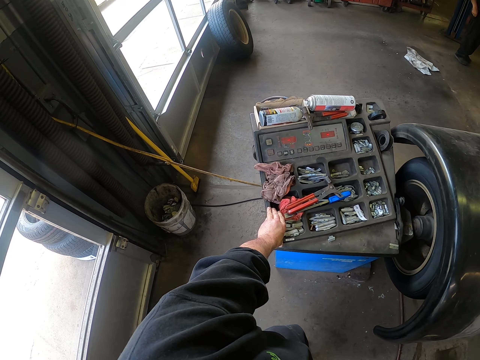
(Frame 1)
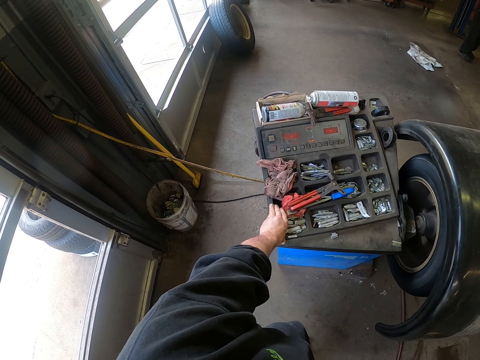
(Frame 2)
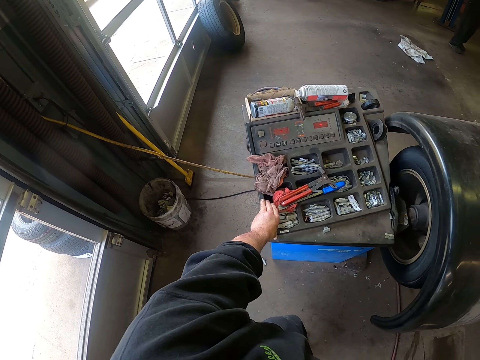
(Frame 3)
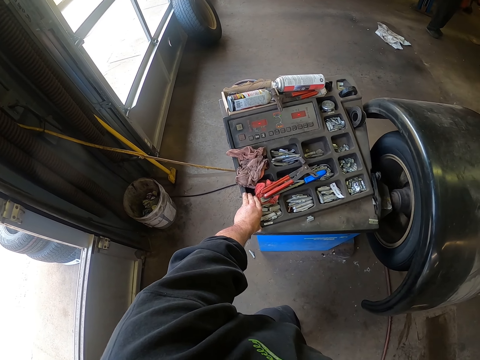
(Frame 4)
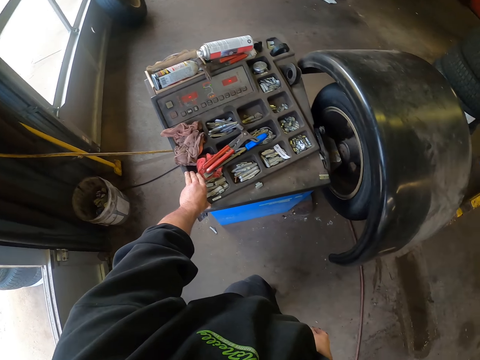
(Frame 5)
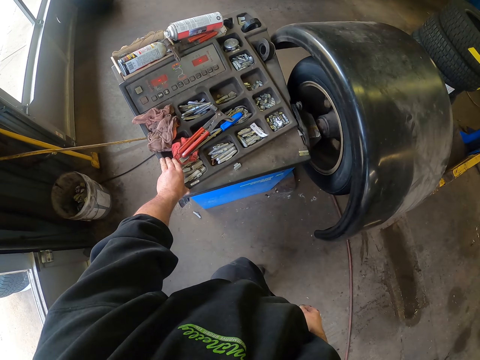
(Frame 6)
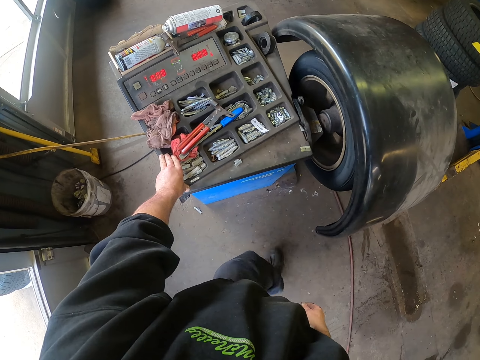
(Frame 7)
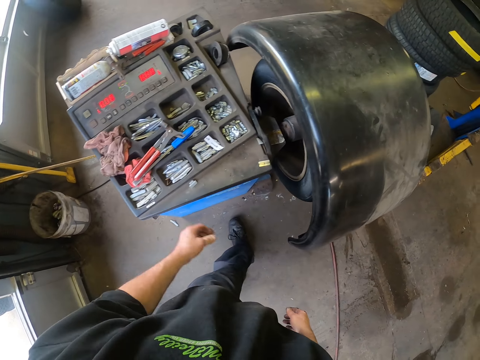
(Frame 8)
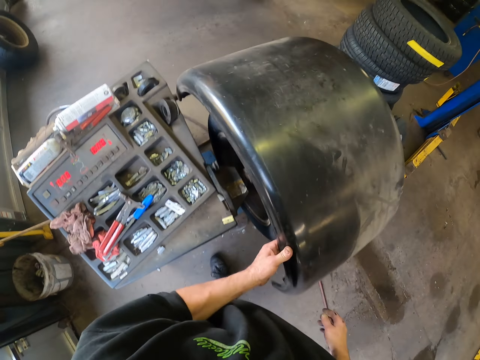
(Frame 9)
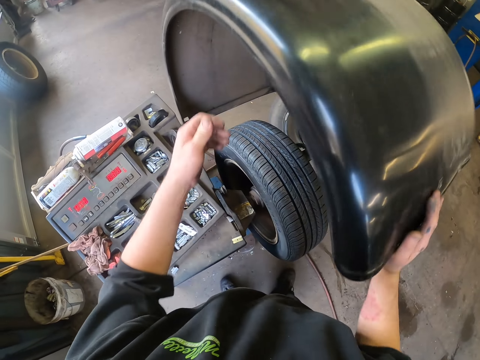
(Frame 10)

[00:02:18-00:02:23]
The camera wearer lifts the wheel protective hood.

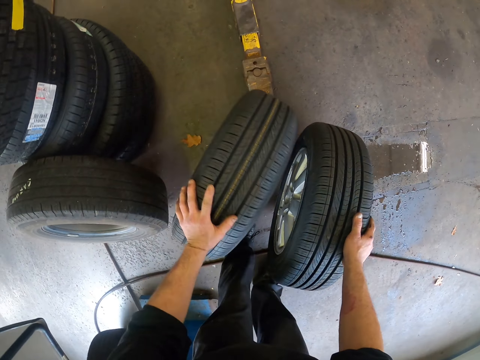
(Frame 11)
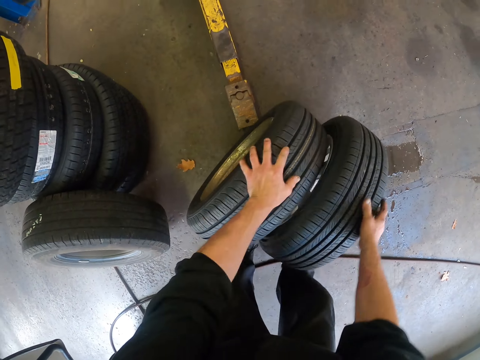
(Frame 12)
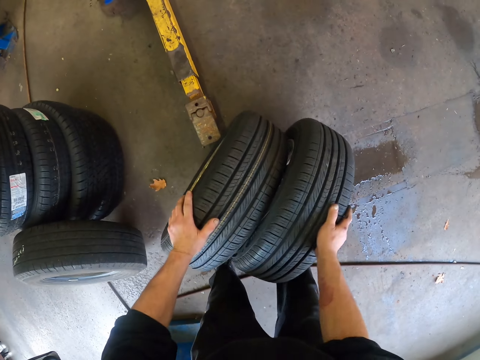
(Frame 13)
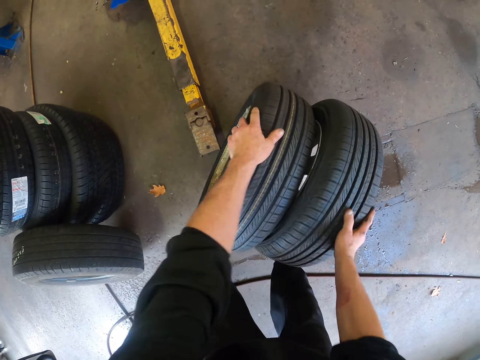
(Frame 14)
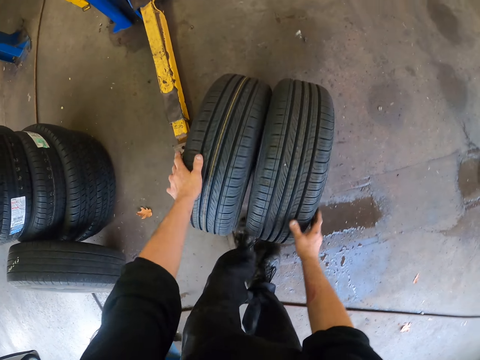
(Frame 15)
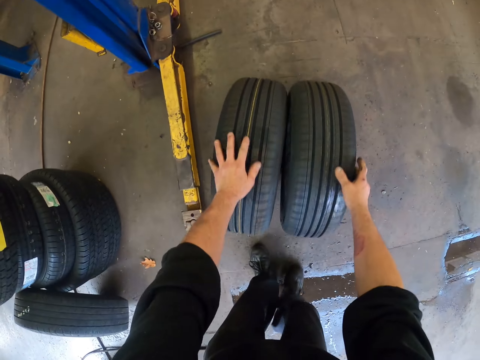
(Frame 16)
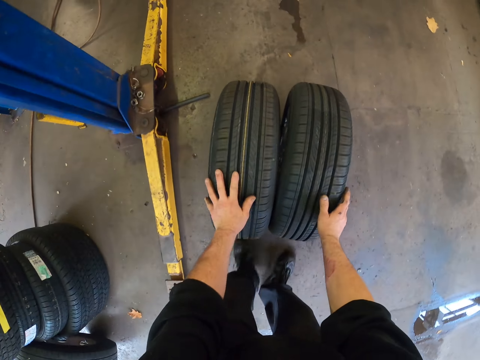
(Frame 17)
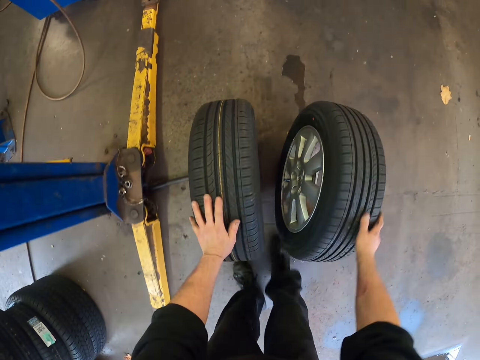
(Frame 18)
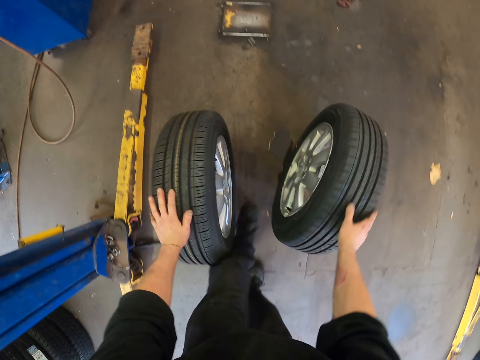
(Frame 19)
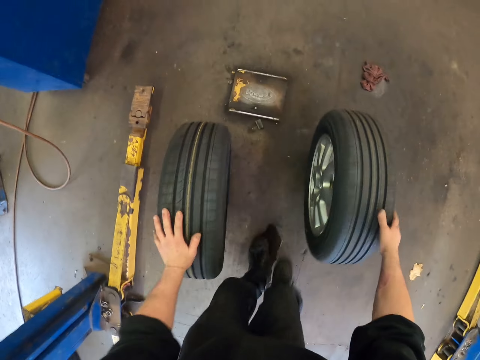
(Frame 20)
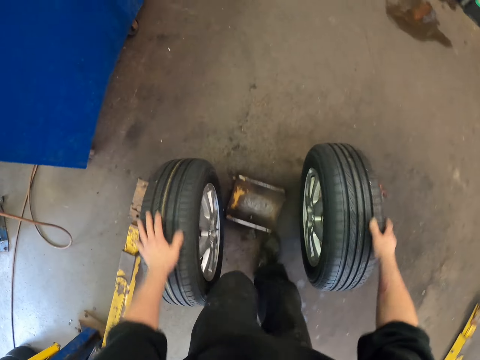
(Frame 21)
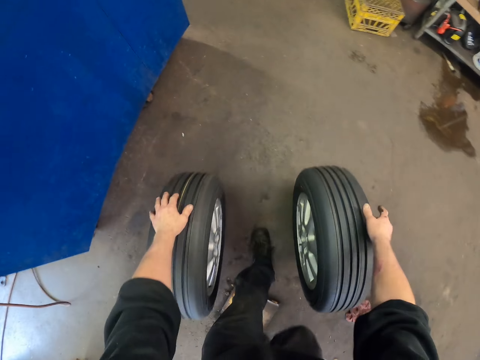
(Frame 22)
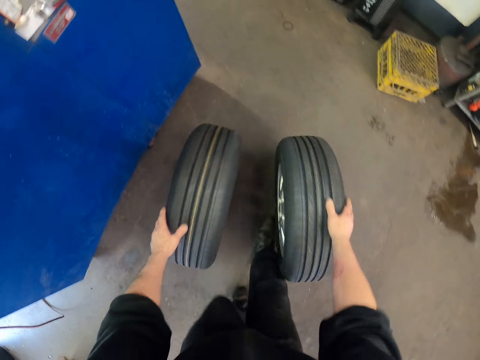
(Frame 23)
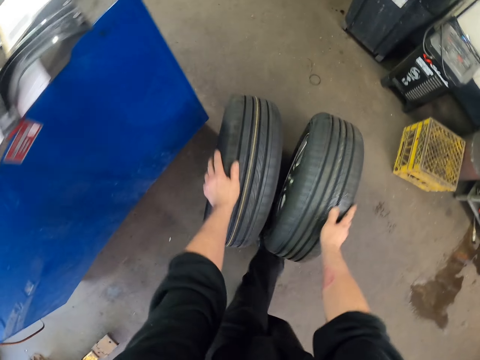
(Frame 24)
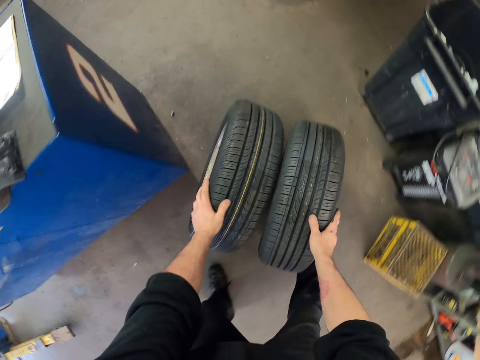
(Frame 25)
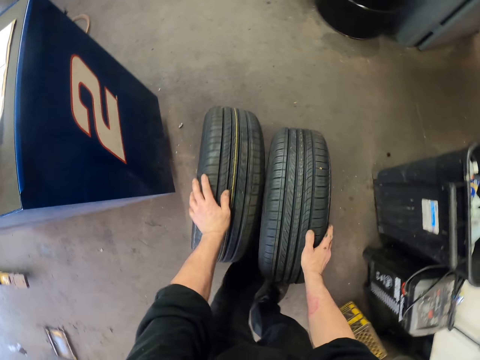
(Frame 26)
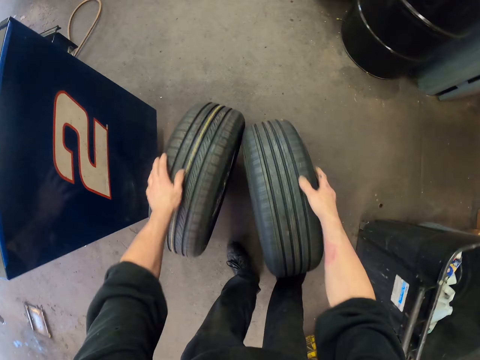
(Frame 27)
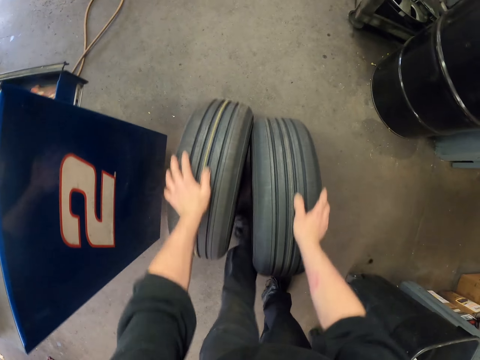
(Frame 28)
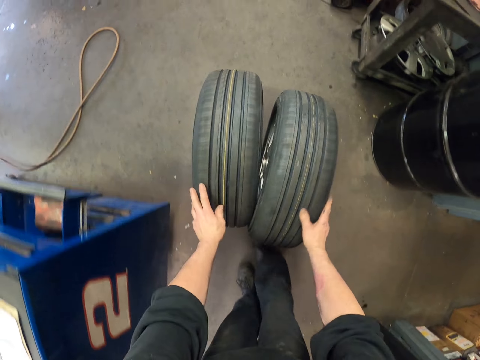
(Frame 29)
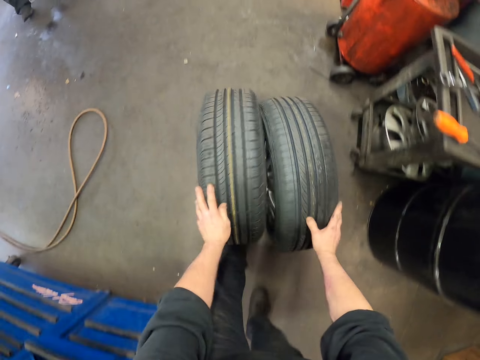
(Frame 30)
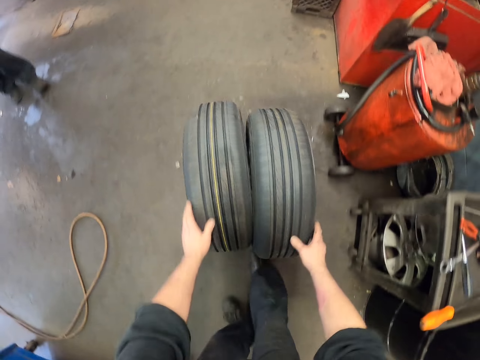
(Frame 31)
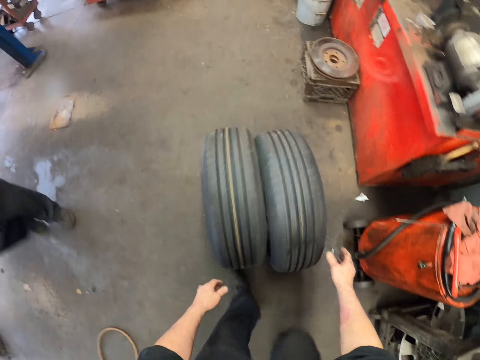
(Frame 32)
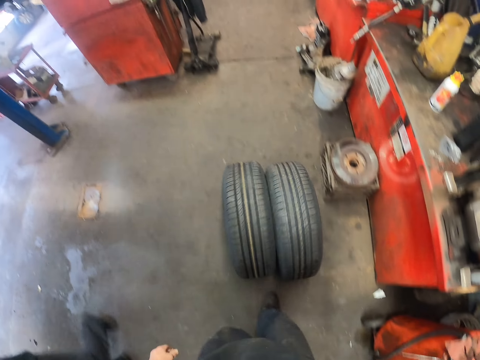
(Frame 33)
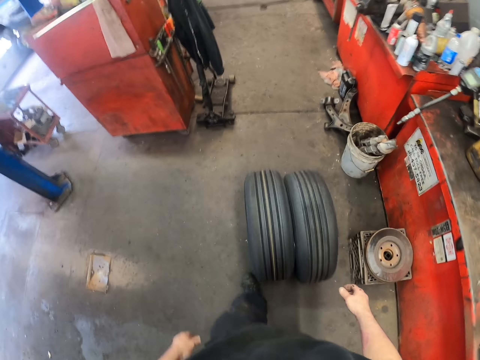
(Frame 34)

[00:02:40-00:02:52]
The camera wearer pushes wheels in the garage.

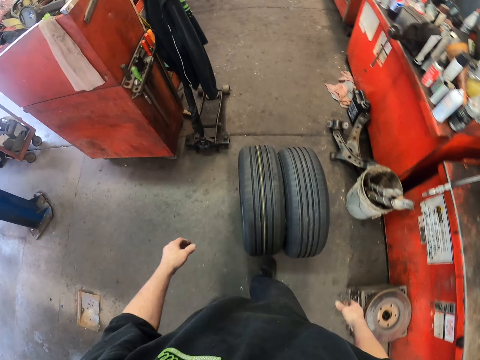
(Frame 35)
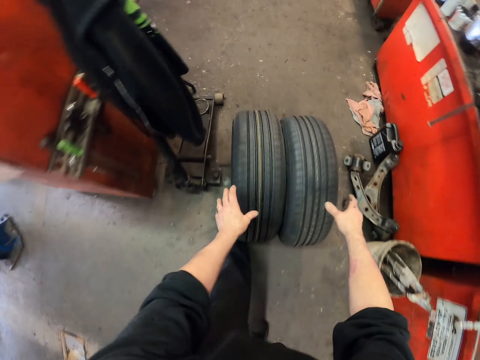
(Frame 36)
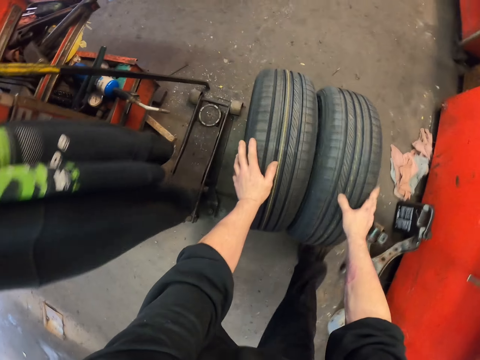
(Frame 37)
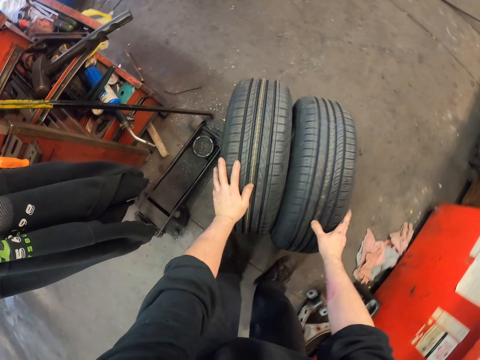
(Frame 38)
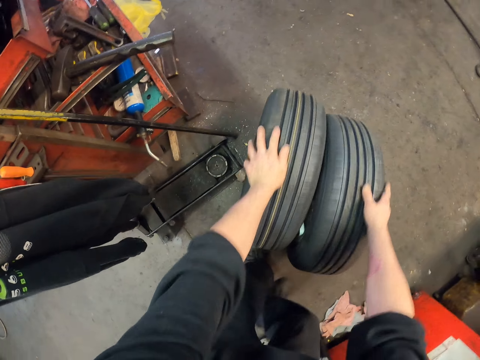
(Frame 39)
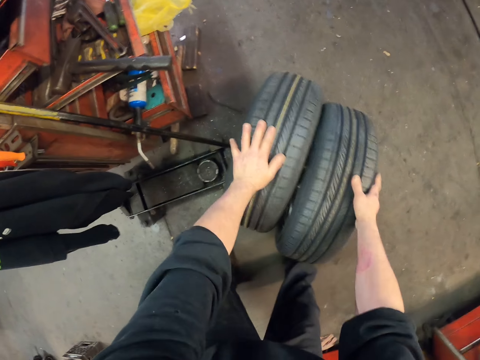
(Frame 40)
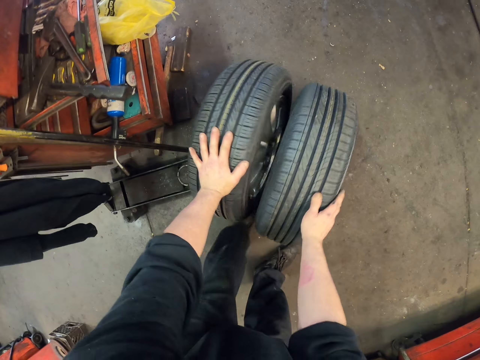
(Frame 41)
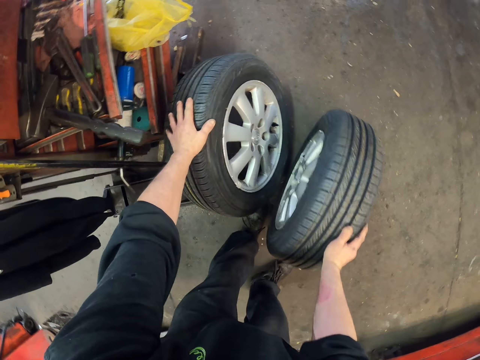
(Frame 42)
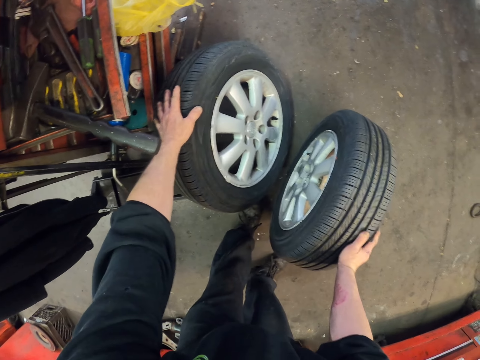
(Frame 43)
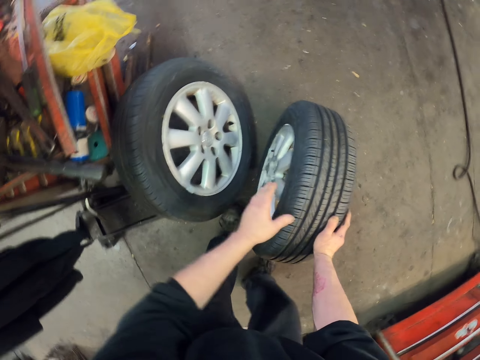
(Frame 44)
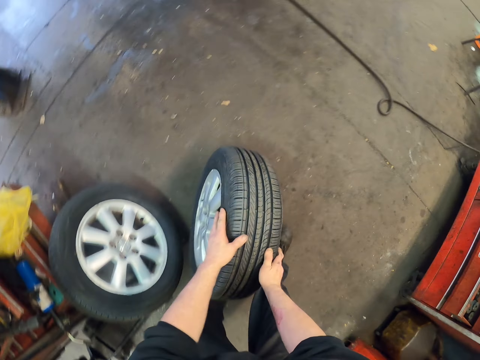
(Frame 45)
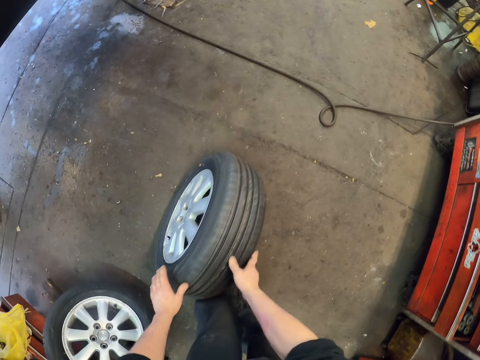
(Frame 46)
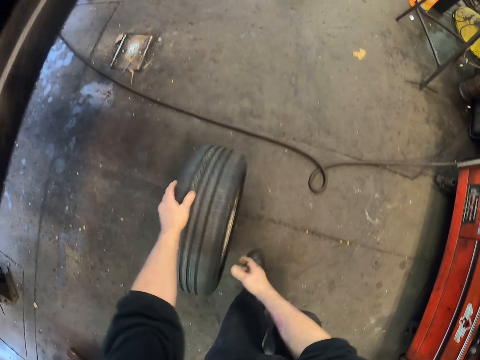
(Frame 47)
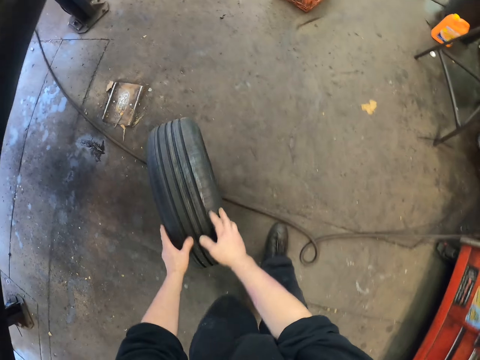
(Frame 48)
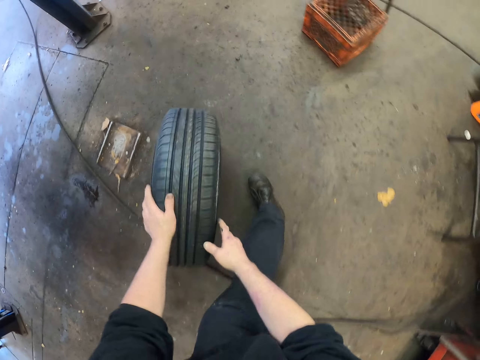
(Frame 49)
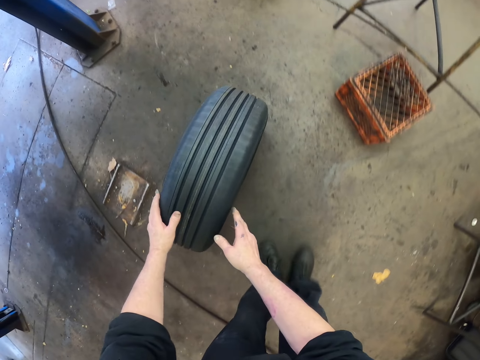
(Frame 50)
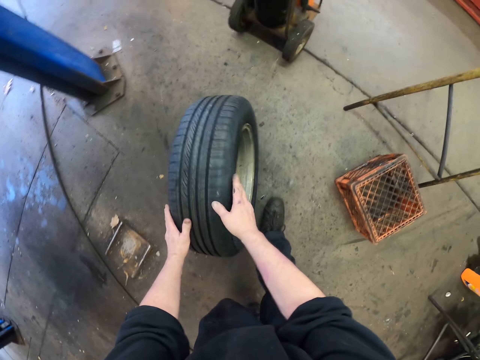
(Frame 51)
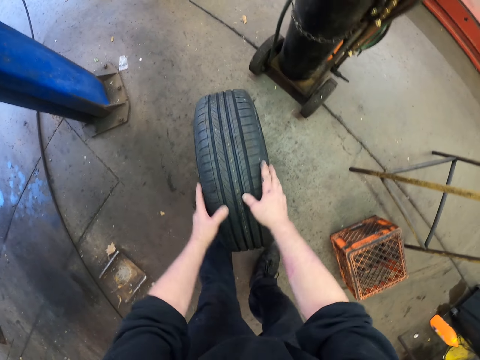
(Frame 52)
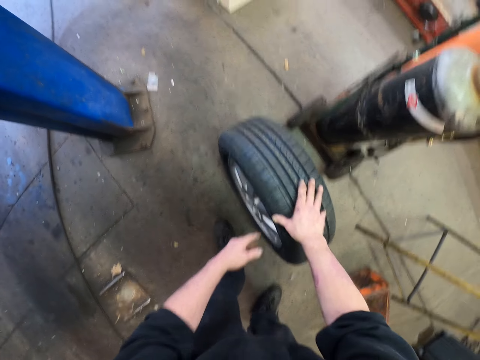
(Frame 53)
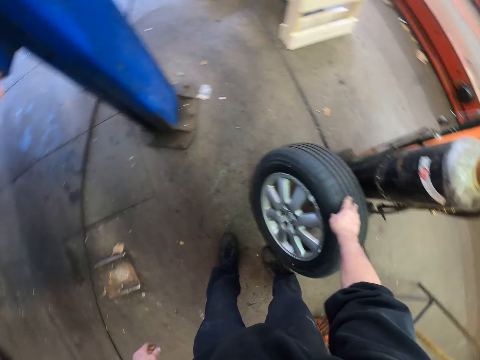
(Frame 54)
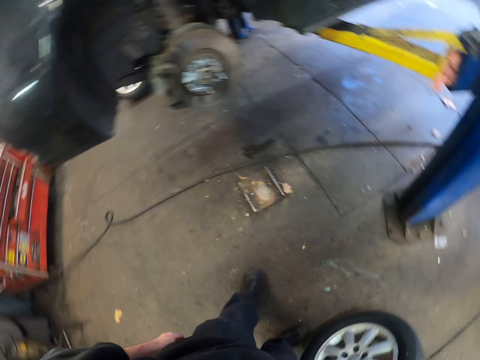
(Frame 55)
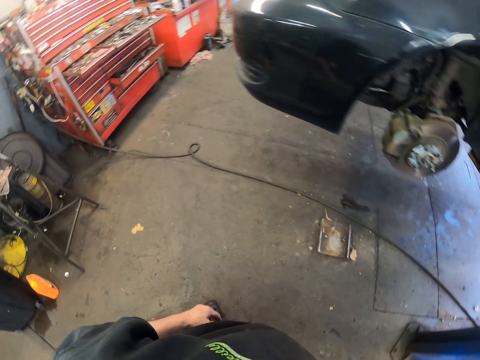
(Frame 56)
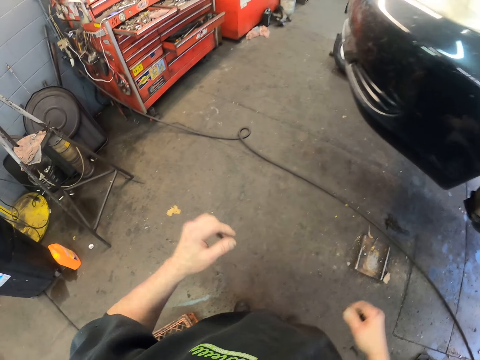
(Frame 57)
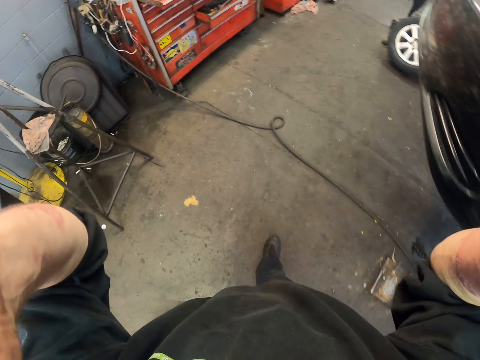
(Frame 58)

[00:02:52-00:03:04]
The camera wearer places the wheel against the shelf. They push wheels in the garage. They place the wheel against a cylinder.
